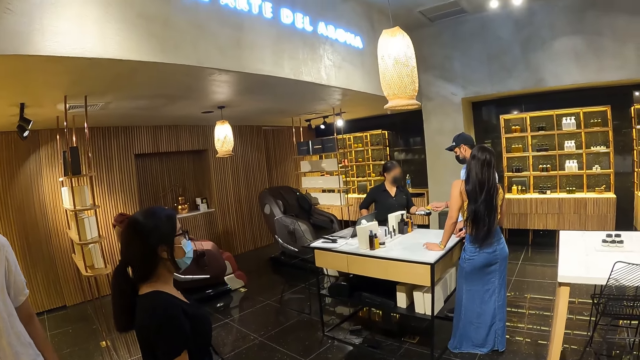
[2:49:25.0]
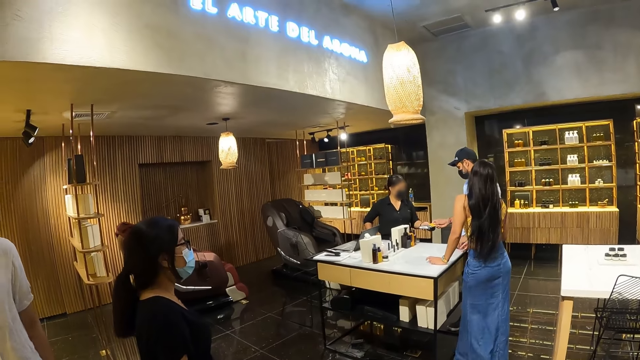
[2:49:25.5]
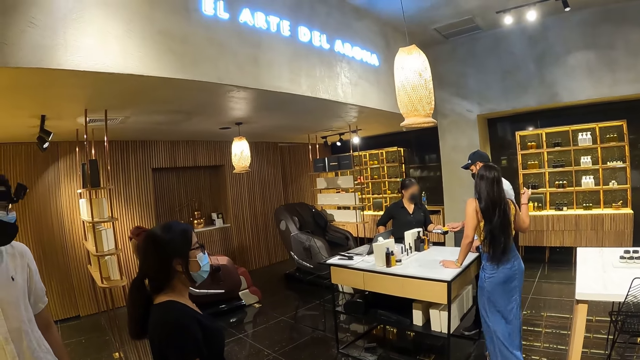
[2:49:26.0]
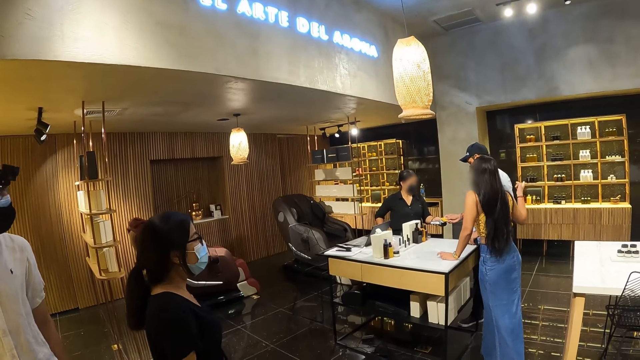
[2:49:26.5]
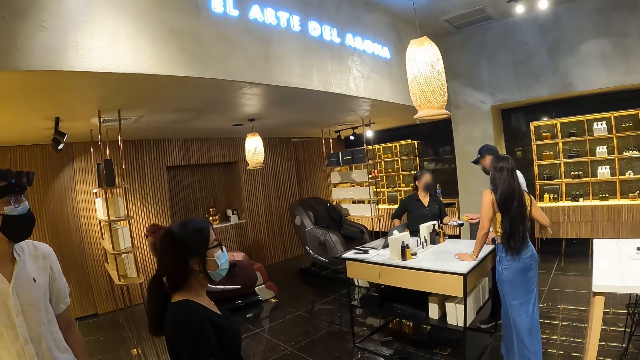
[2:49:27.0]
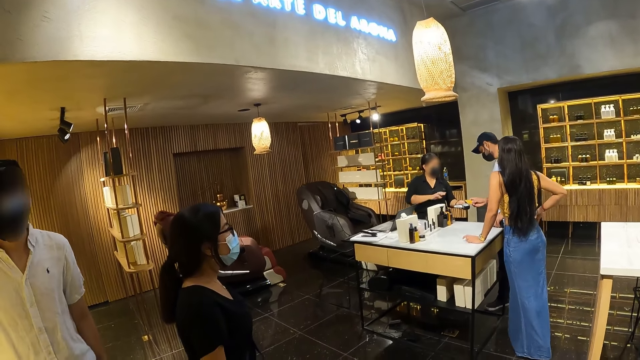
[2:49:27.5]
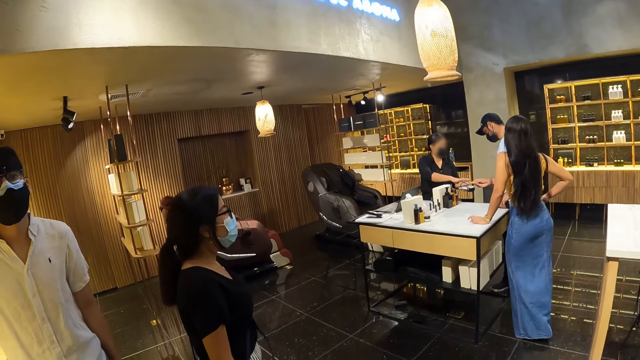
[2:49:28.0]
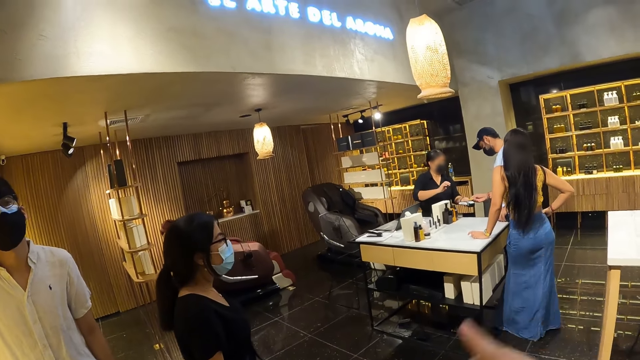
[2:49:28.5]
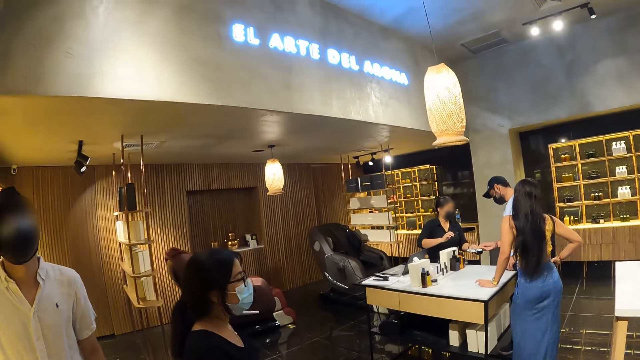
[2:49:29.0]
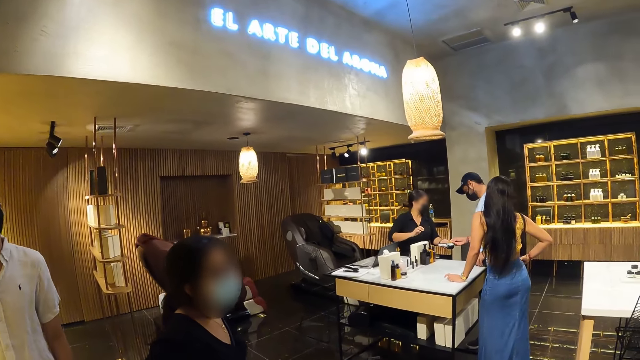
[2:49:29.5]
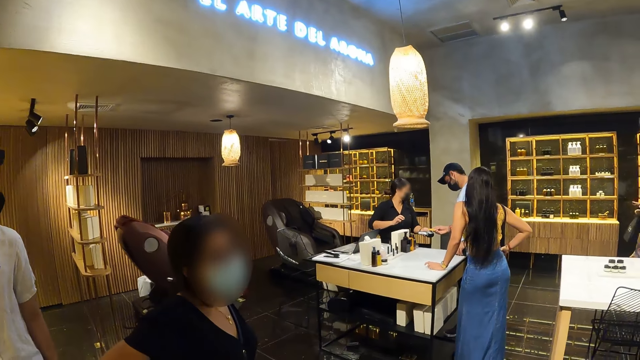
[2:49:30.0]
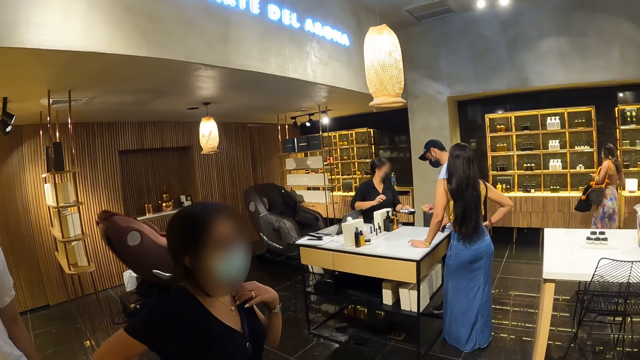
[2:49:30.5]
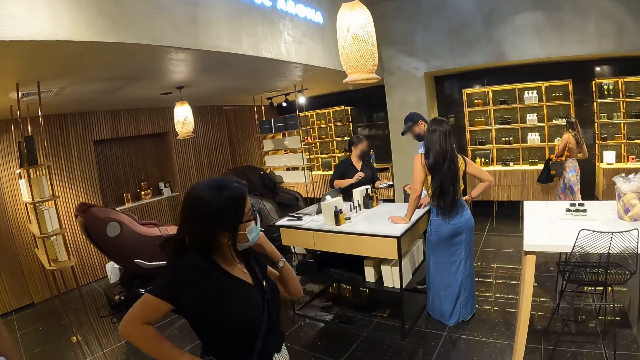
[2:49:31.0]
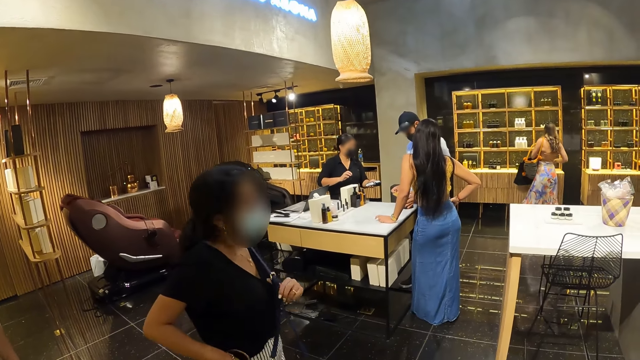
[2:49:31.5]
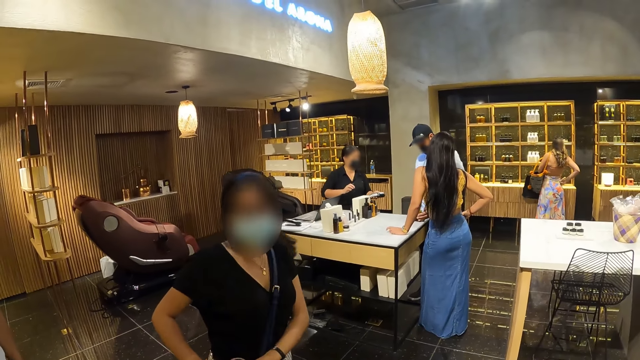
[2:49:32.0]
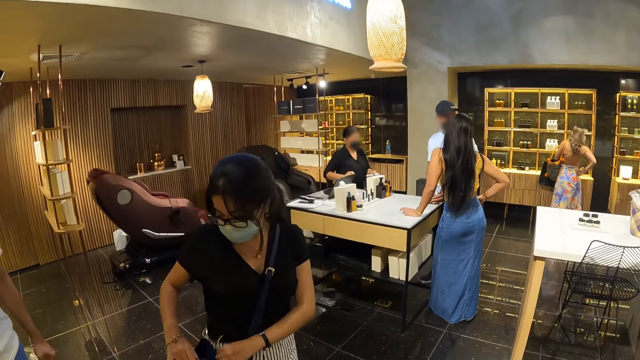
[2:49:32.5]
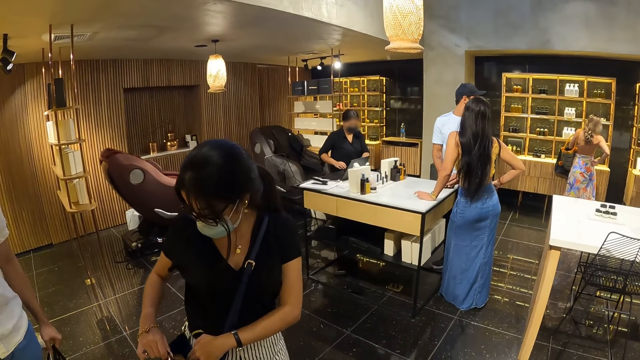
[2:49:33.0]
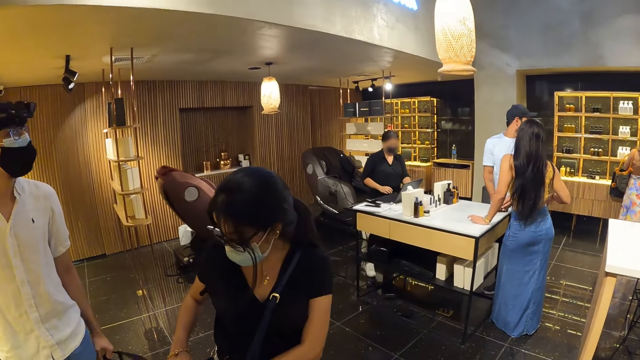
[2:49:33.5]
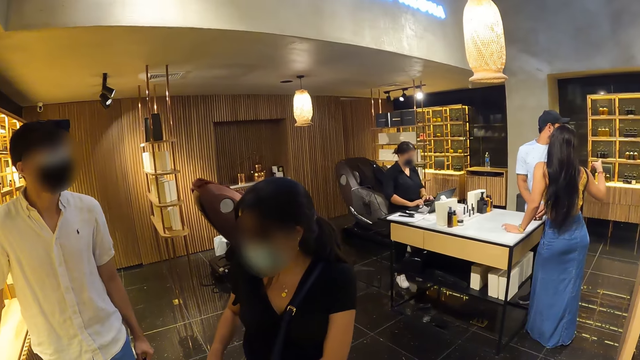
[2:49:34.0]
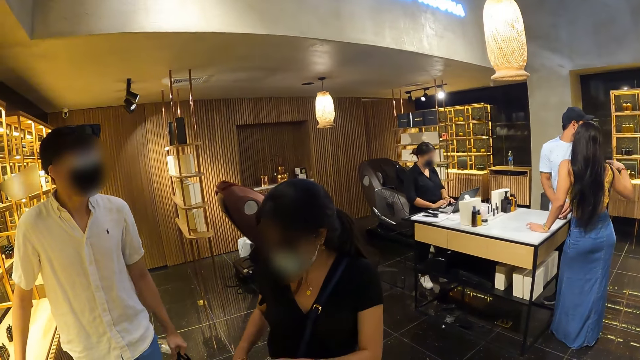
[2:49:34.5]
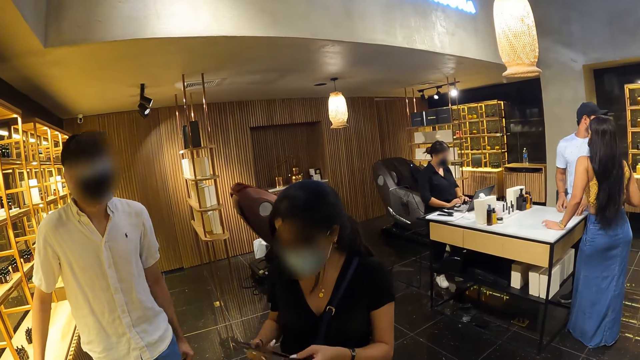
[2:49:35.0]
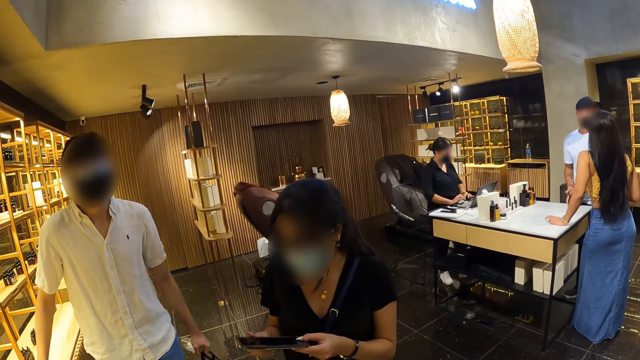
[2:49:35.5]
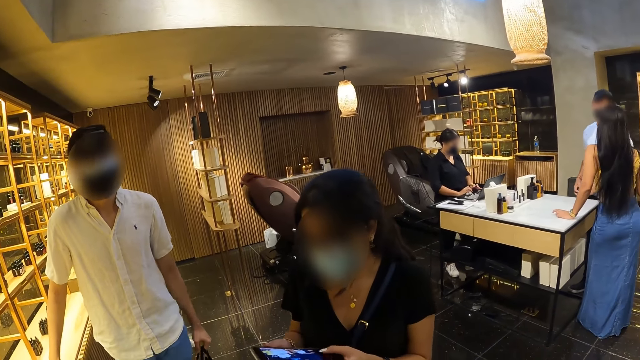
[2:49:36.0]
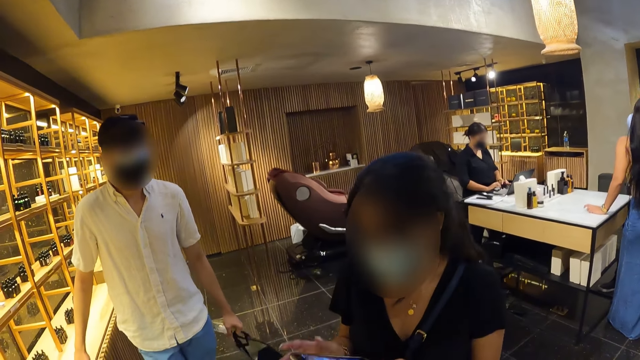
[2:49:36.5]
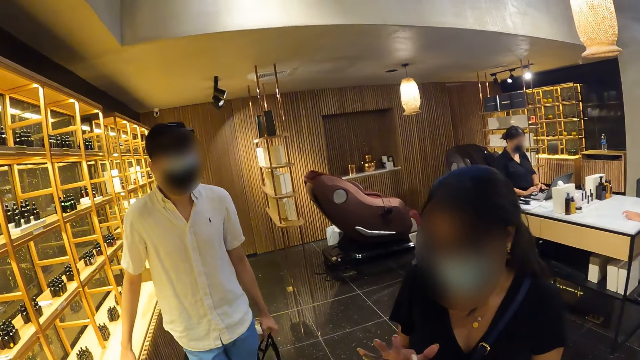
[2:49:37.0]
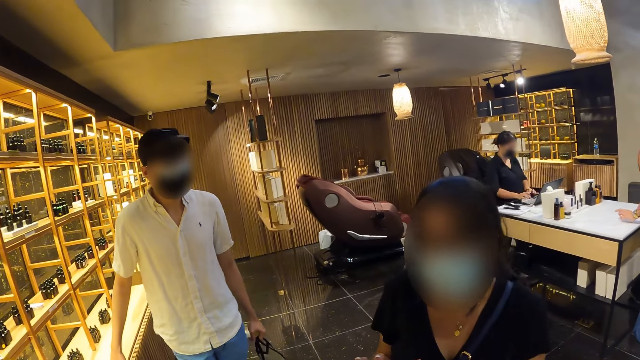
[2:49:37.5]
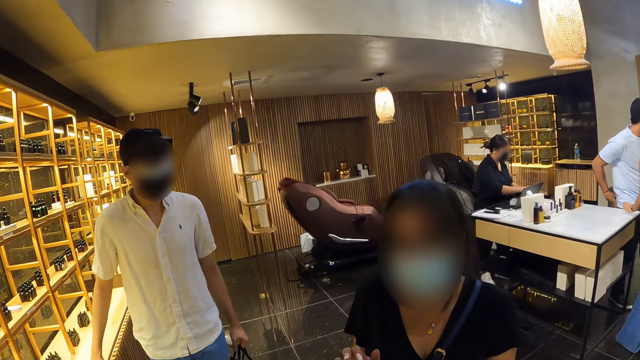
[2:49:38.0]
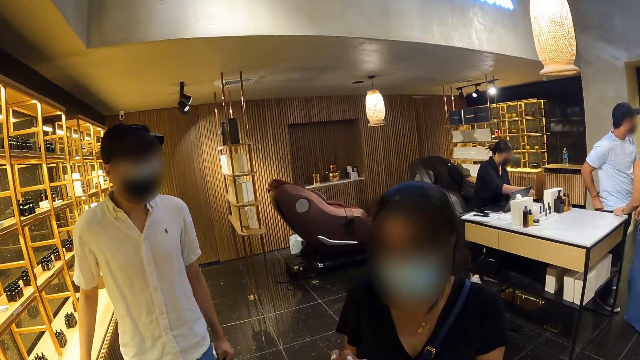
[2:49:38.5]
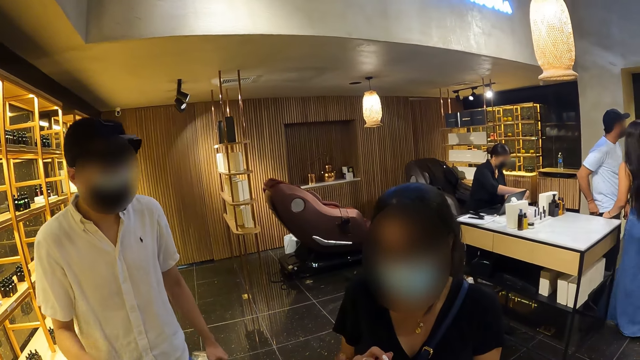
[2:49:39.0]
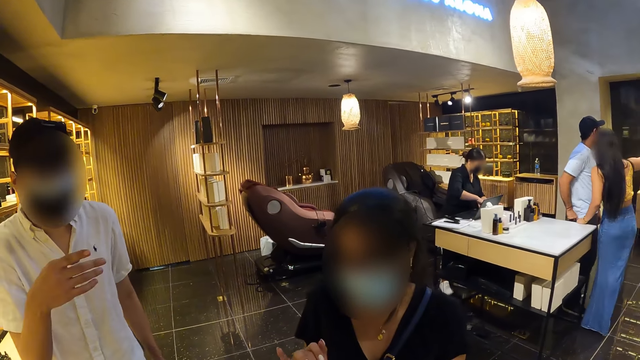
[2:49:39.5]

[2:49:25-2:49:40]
A man places a card on a POS machine in a woman's left hand with his right hand. Another woman looks round the room. The camera wearer interacts with another man. The second woman moves in the room, adjusts a bag strap on her shoulder with her hands, and opens the bag with her hands. She operates a phone with her hands. The second man interacts with the second woman.

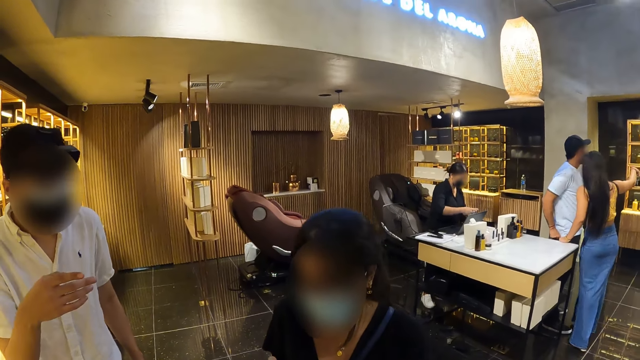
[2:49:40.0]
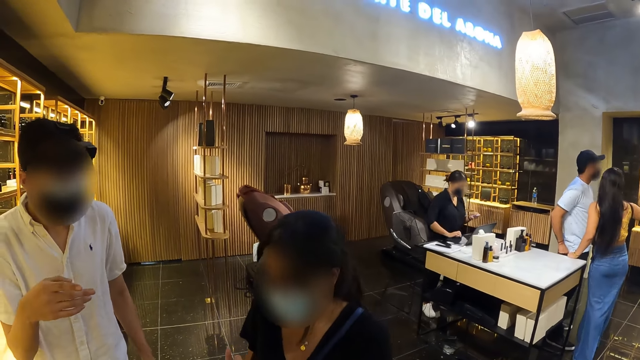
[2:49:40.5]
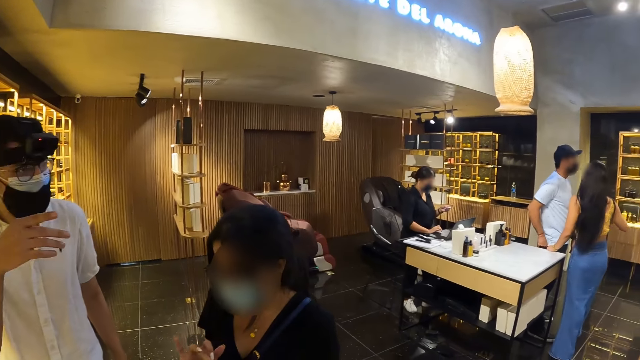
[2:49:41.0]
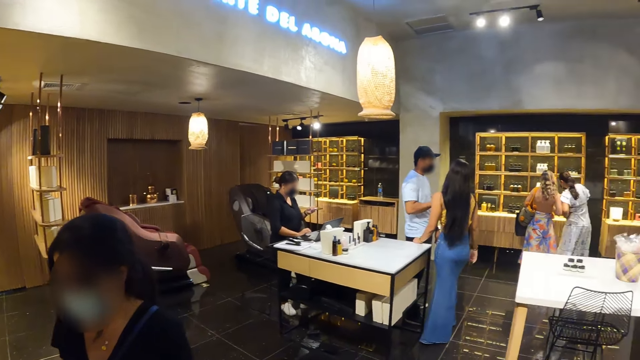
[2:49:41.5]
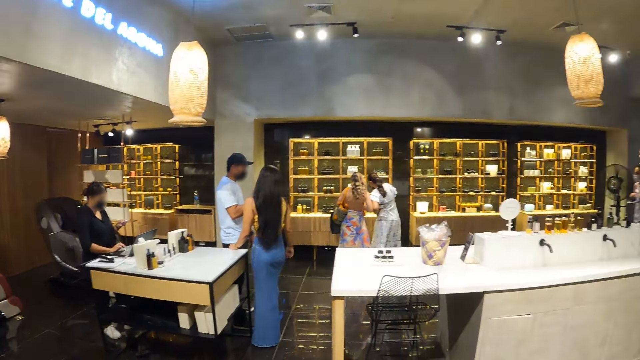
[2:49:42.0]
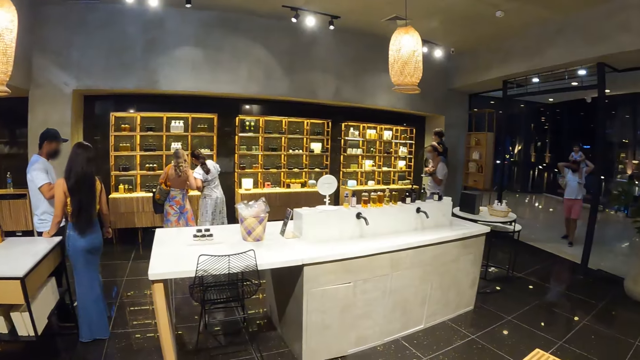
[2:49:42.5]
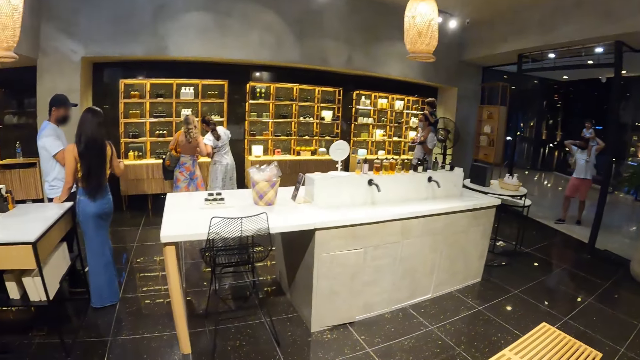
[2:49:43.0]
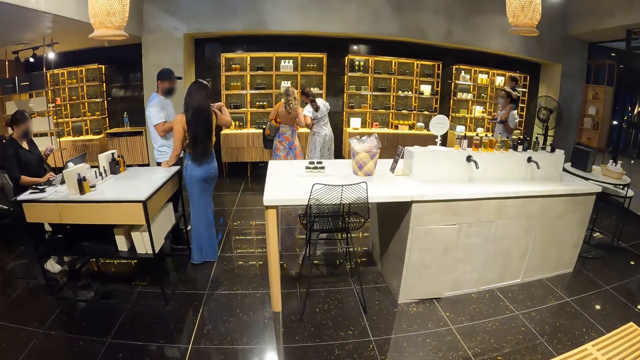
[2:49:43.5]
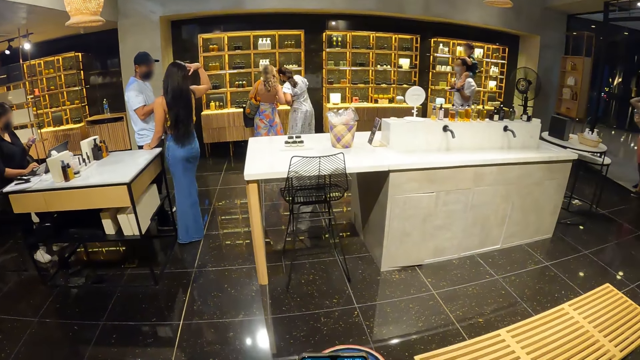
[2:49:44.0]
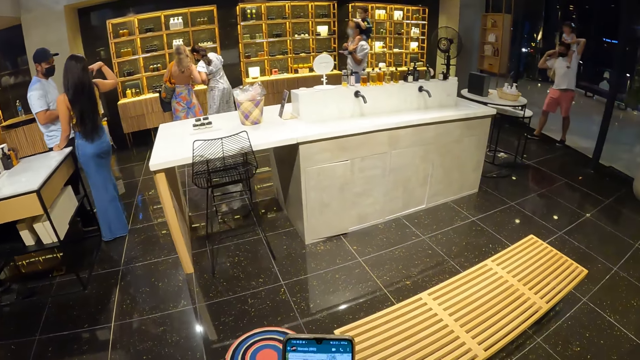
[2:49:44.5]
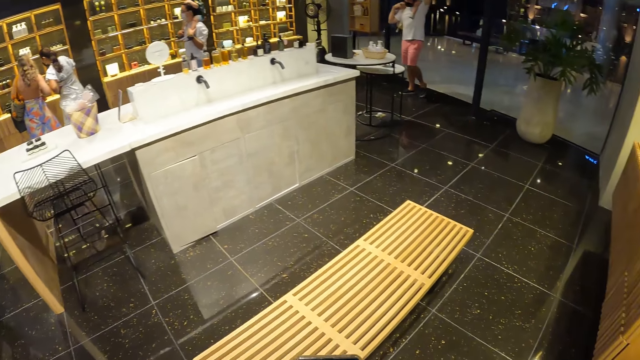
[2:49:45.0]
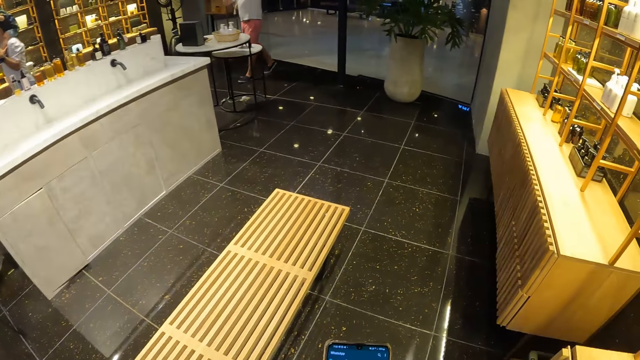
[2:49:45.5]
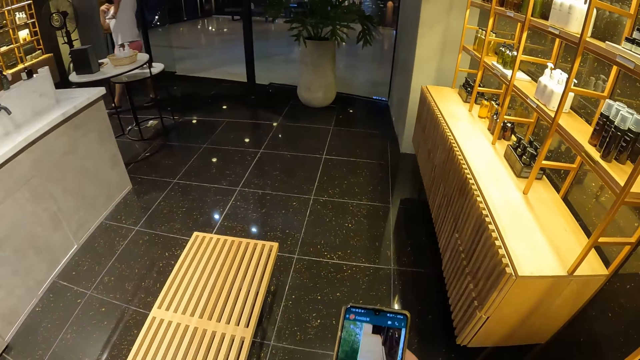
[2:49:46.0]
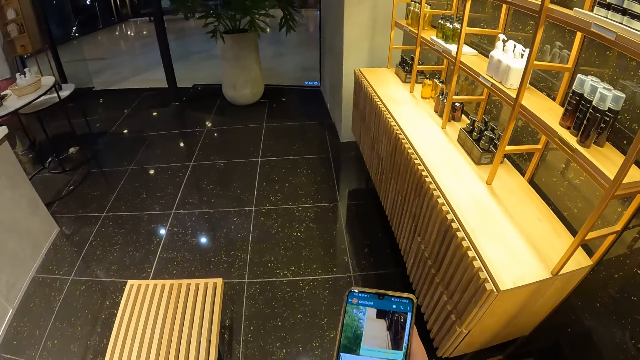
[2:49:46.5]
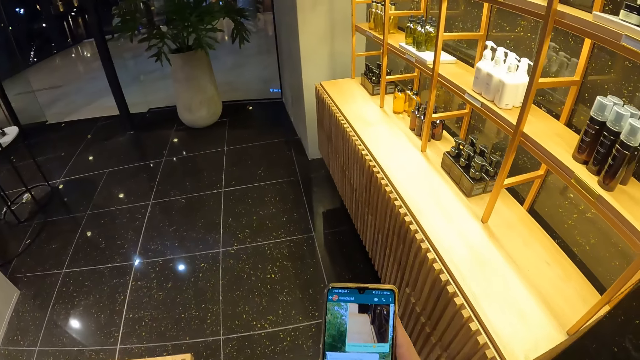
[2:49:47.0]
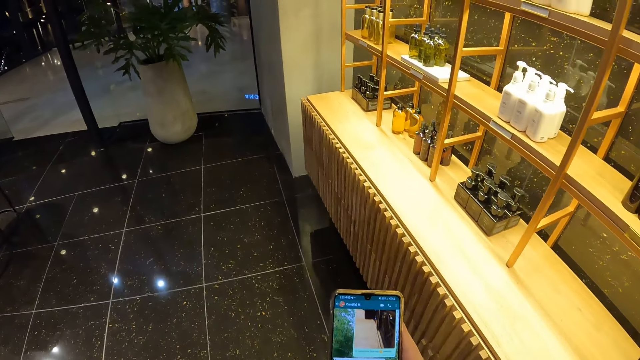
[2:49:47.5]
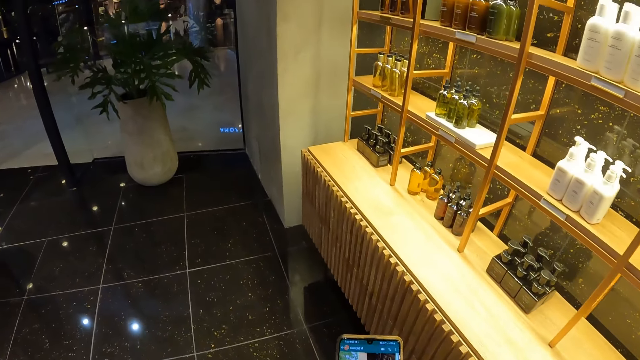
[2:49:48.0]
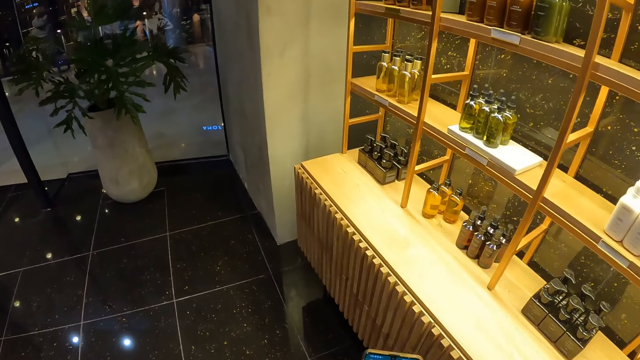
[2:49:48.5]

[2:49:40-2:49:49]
A woman interacts with another woman. The camera wearer looks round the room. A man walks towards the women. Another man walks towards the women. The camera wearer operates the phone with his right hand. He walks in the room.
